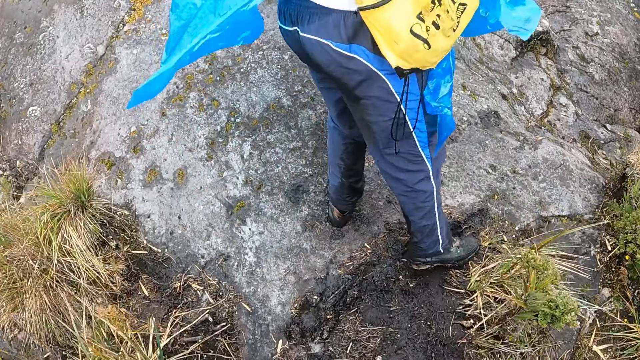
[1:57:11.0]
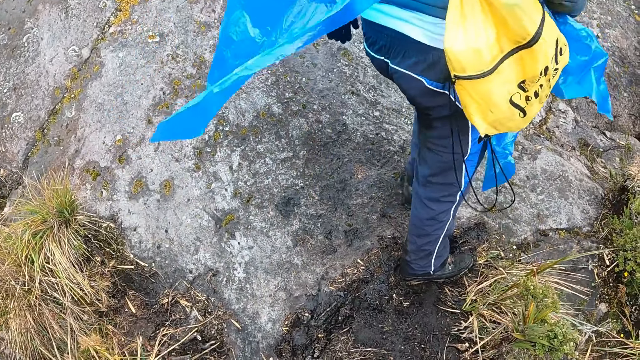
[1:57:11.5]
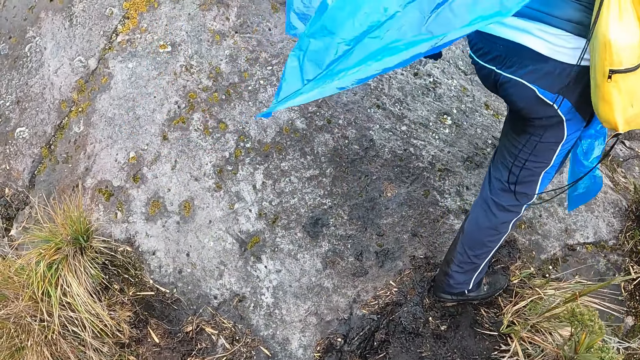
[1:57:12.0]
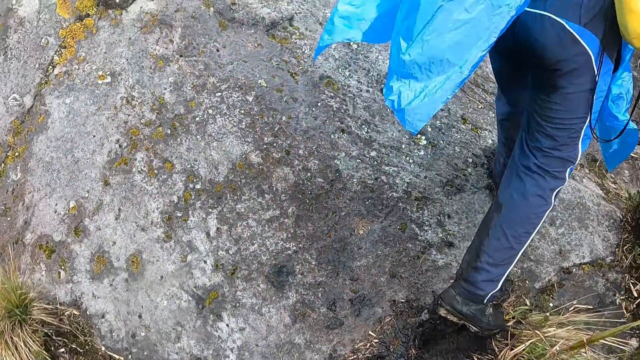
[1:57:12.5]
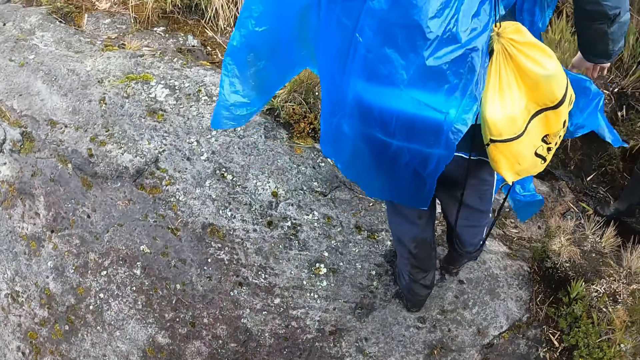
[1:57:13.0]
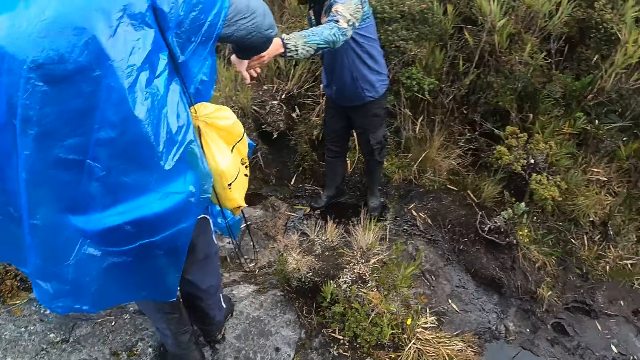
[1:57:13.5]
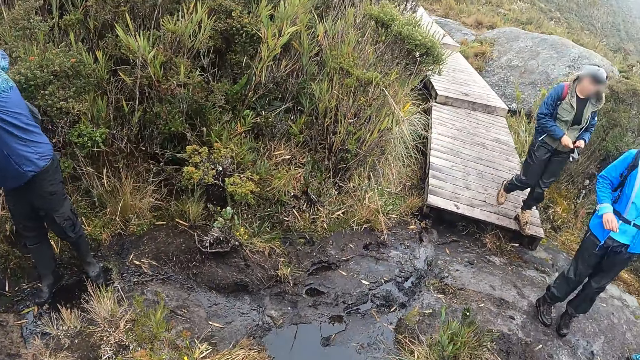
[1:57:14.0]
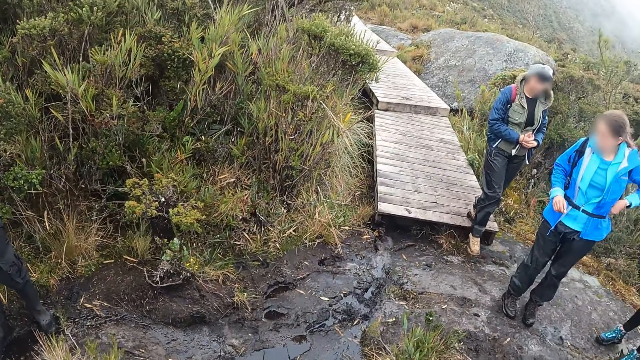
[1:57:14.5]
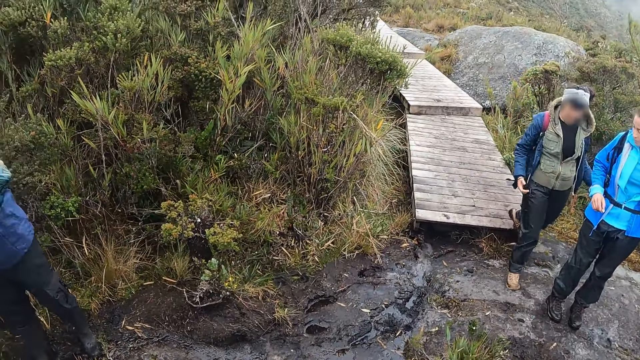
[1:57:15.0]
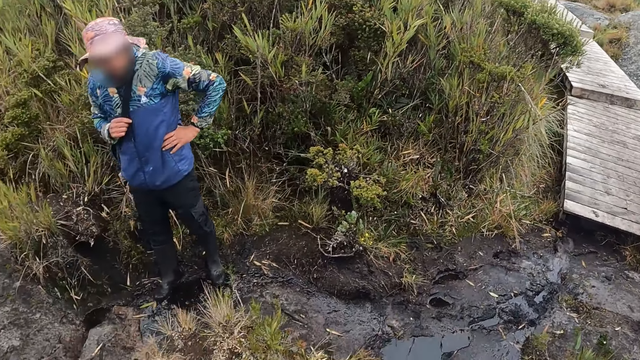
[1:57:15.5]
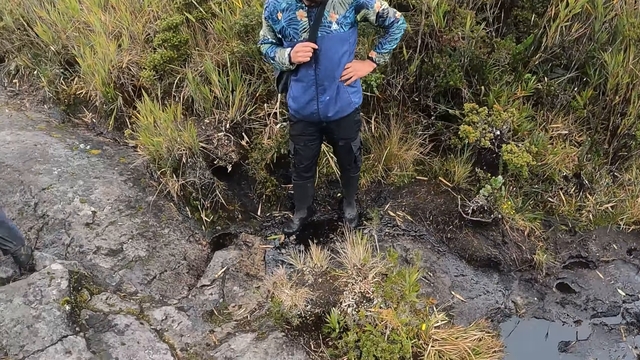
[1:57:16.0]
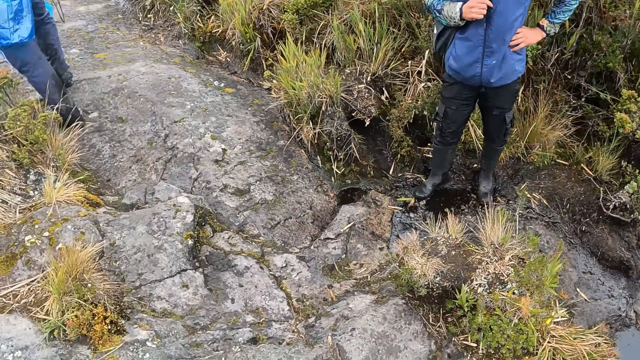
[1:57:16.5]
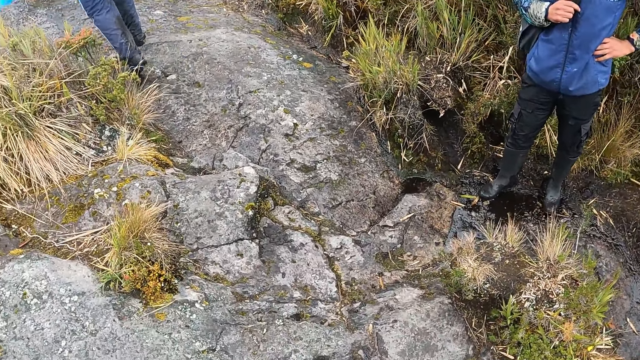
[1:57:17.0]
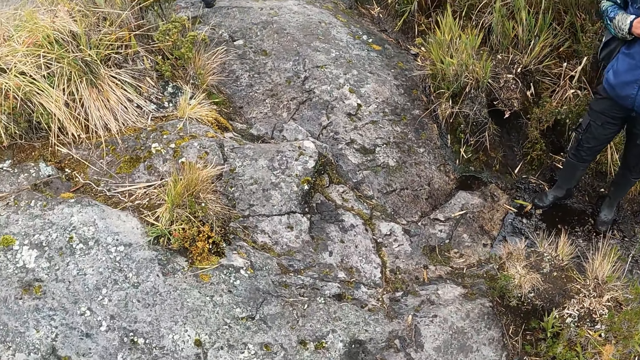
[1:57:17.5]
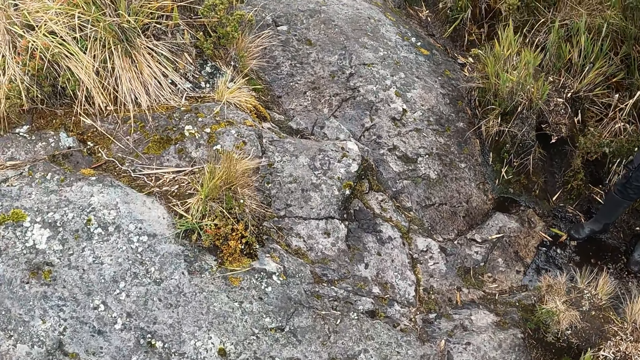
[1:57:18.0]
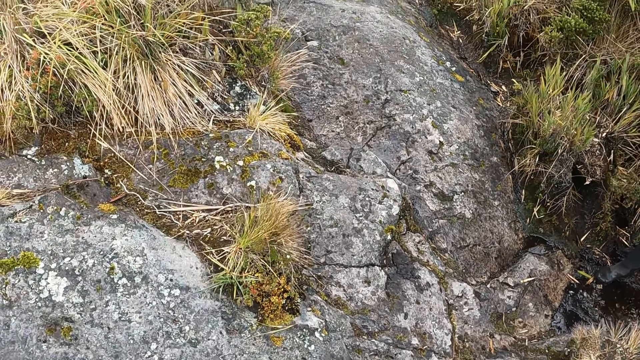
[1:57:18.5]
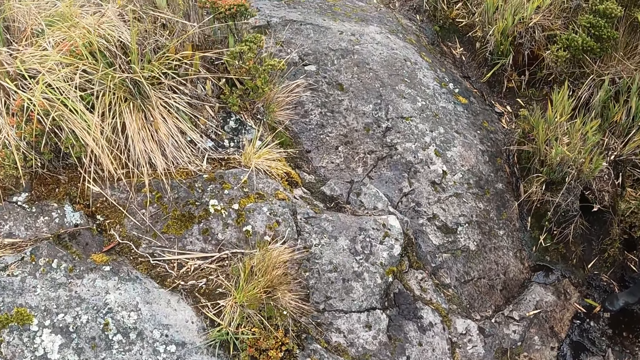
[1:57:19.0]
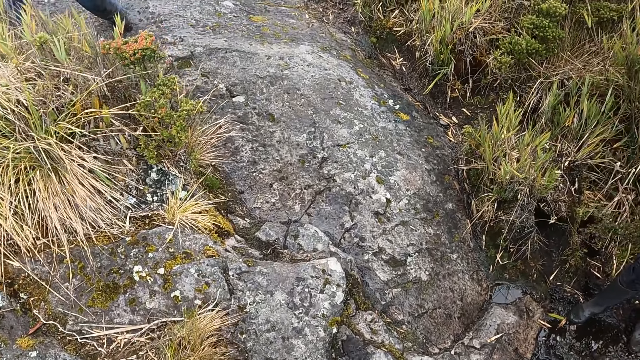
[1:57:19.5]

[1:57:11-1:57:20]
The camera wearer looks at the colleagues.

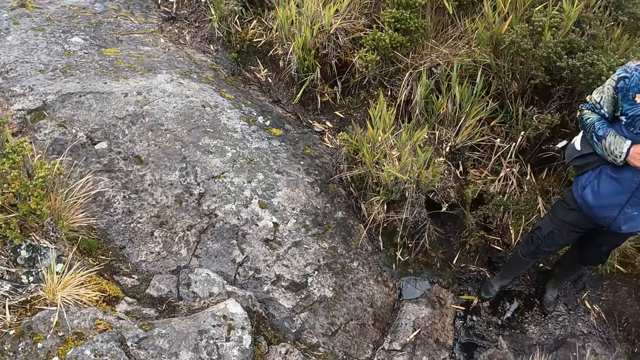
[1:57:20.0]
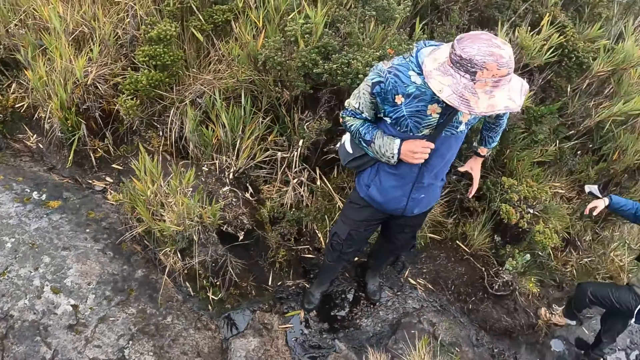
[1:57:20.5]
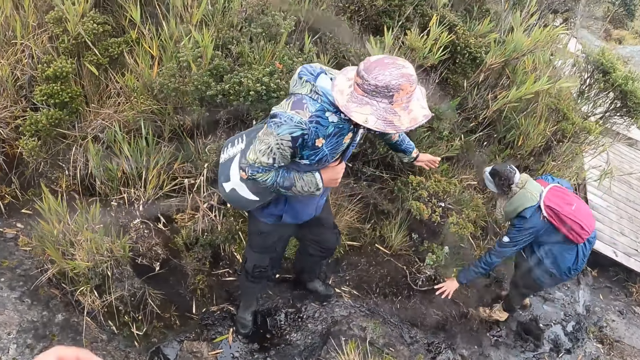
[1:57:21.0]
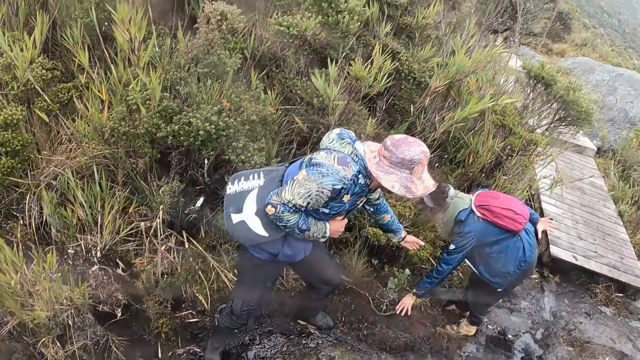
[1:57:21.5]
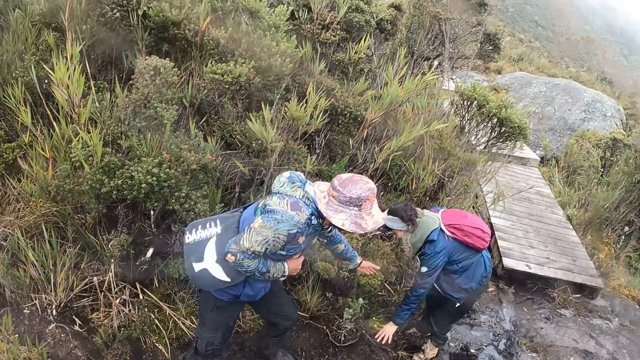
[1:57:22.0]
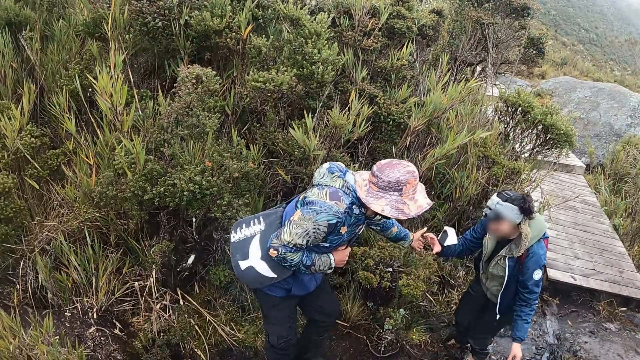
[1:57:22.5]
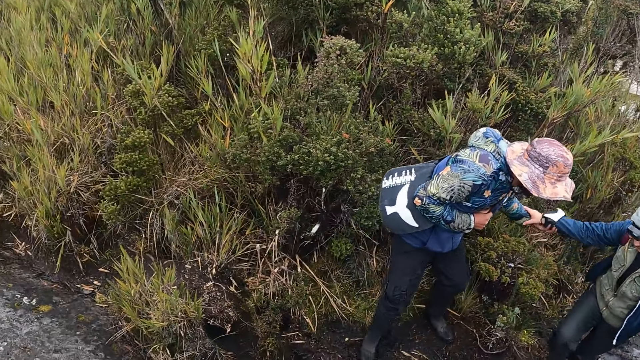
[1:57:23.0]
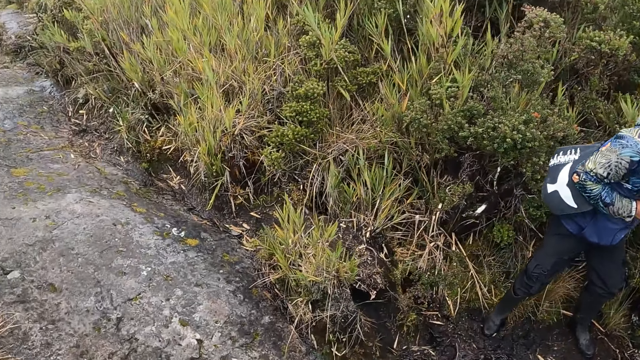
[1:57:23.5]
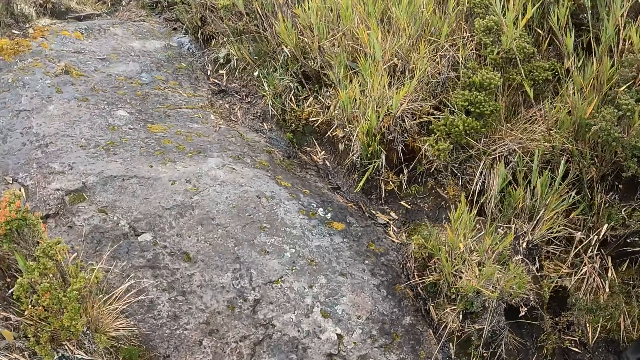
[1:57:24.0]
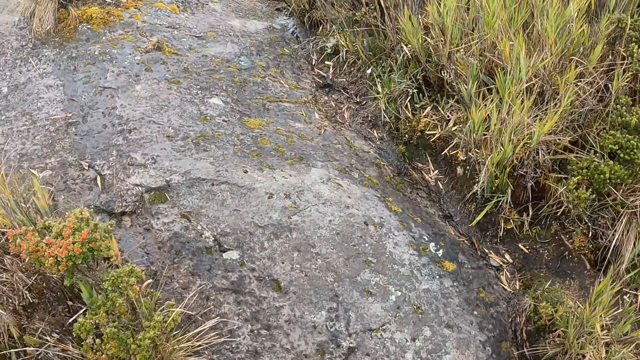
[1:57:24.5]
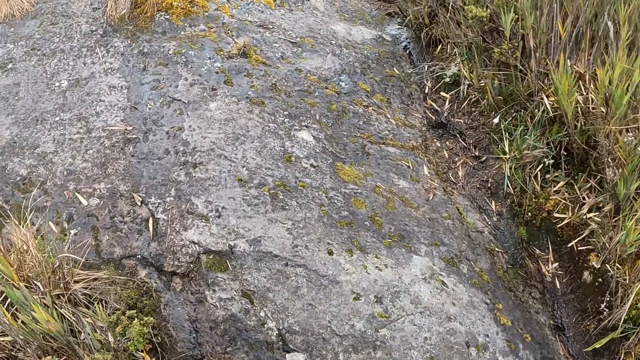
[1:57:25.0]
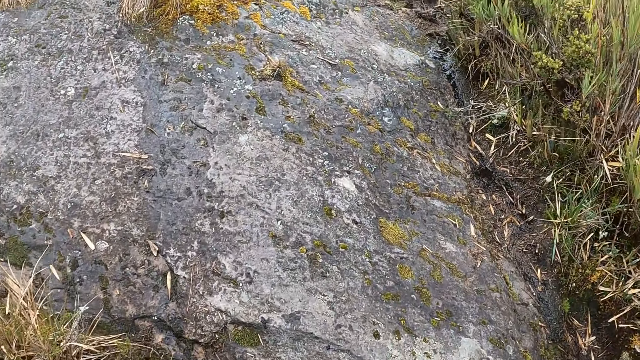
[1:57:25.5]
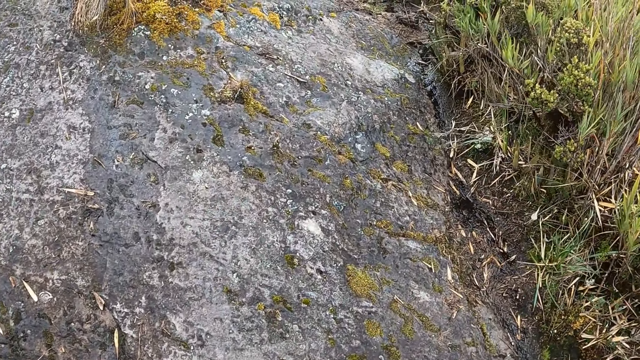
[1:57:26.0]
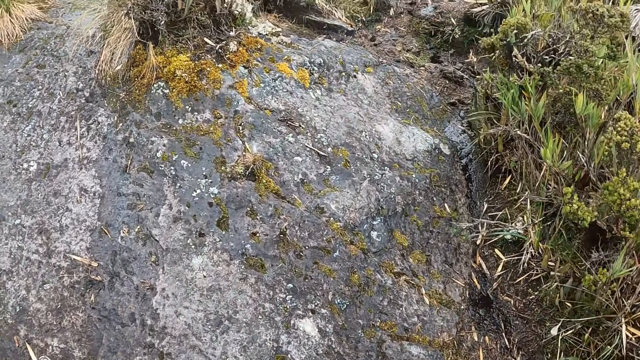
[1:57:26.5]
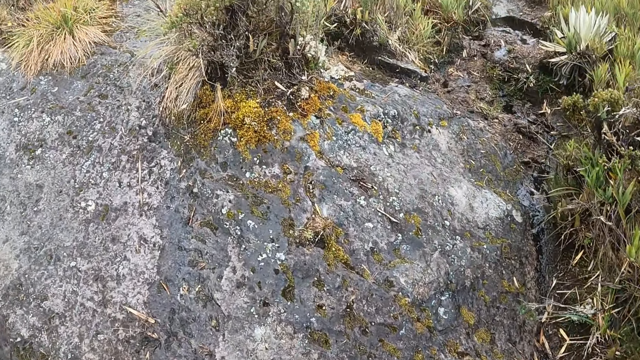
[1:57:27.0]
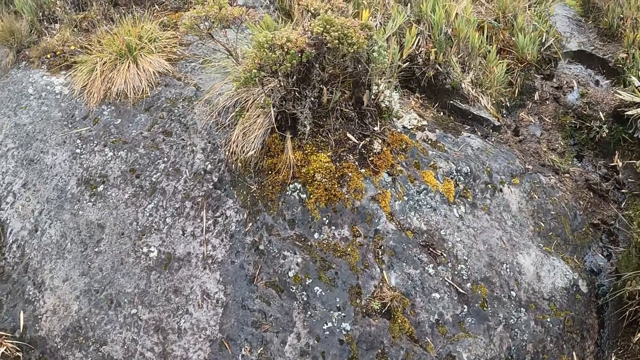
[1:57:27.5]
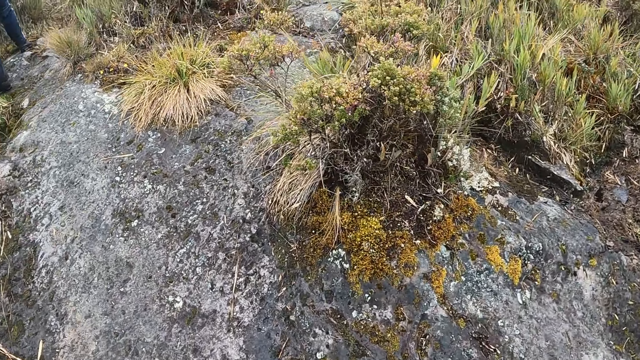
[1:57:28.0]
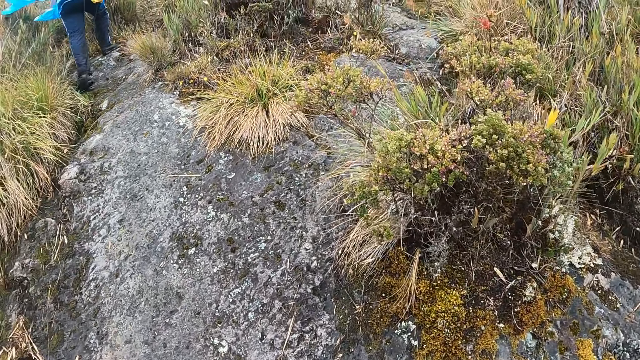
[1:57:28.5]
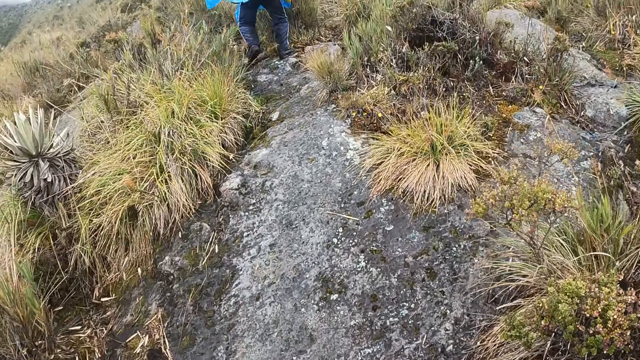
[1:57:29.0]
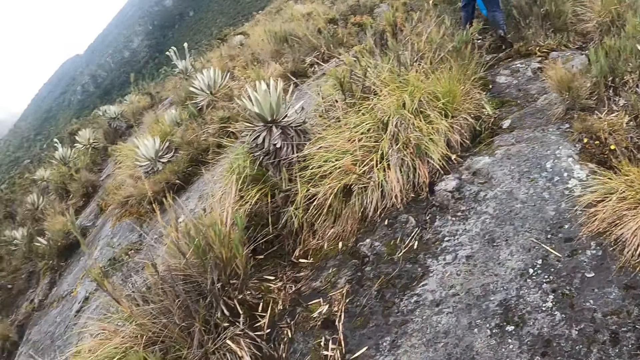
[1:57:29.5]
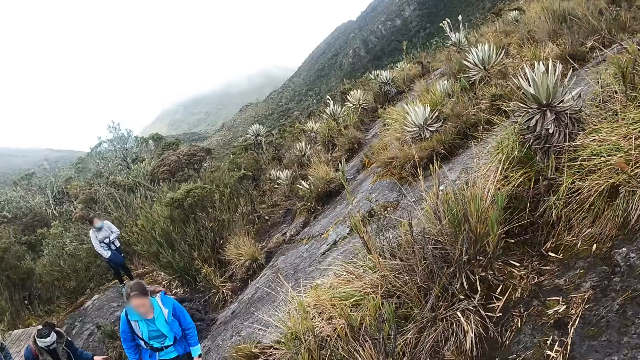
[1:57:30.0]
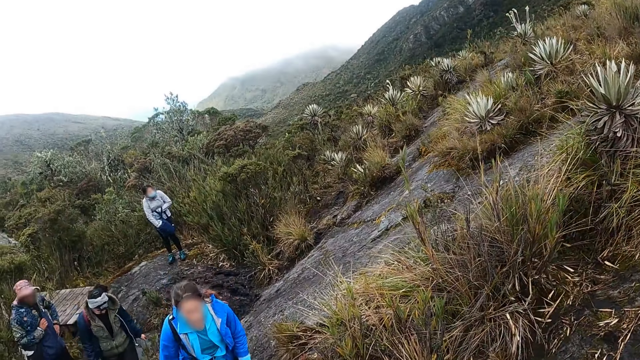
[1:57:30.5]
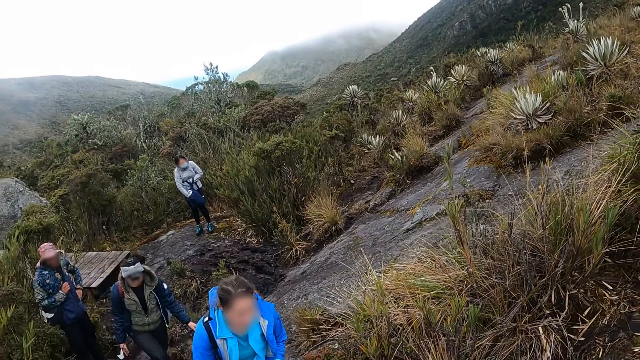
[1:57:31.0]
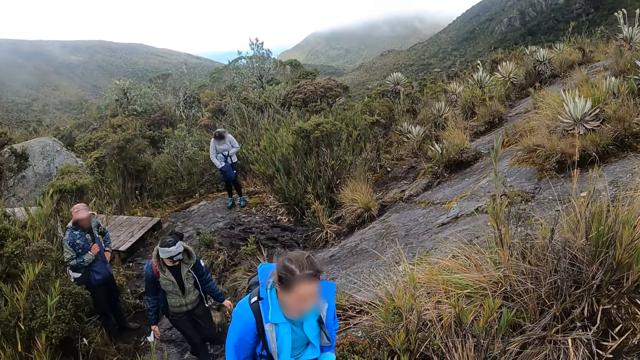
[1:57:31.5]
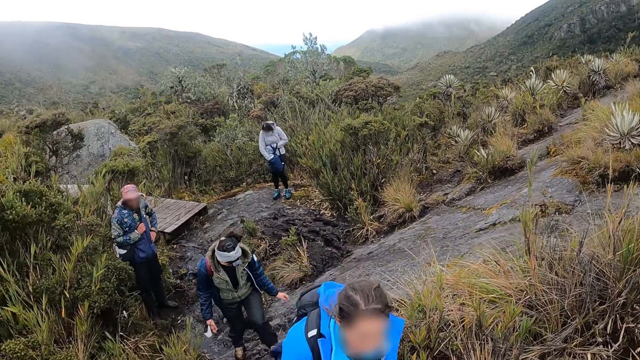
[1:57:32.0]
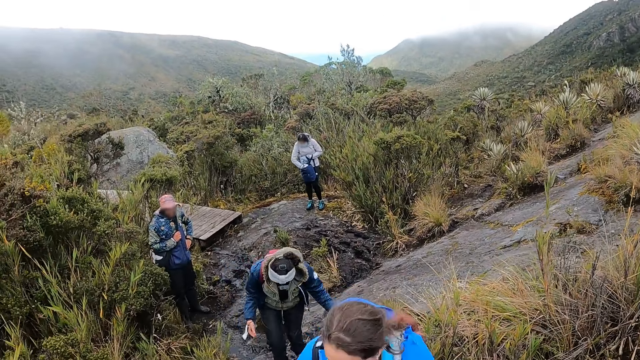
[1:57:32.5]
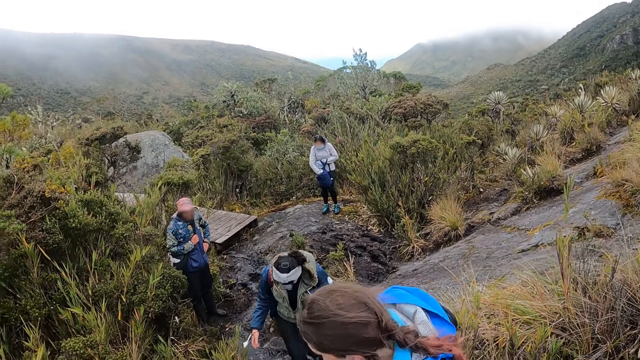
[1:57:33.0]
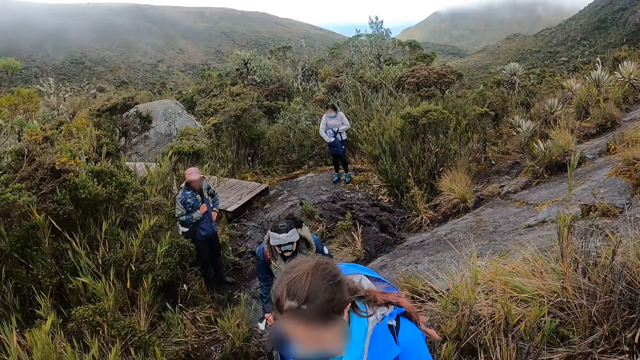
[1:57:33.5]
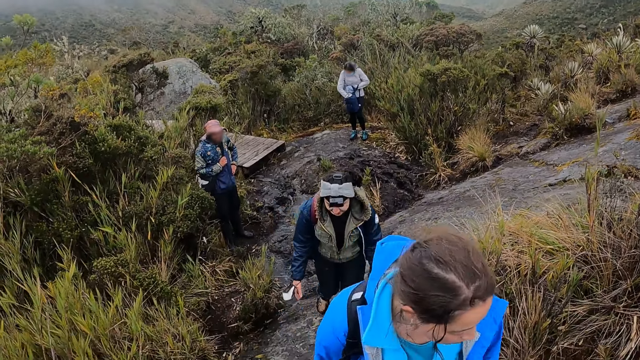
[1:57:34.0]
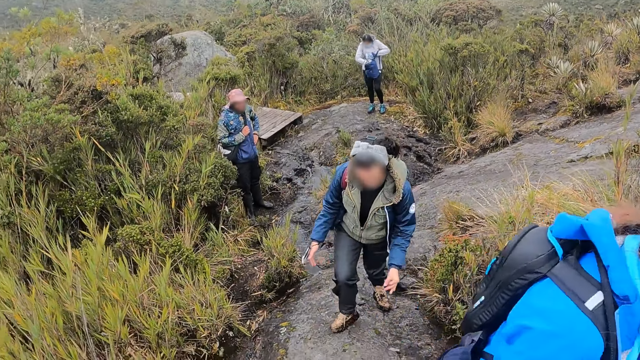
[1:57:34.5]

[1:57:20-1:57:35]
The camera wearer turns towards the man and the woman. The man stretches his left hand to the woman. The camera wearer raises her left hand. She stares at the man and the woman. The man pulls the woman. The man holds the woman by hand with his left hand. The camera wearer climbs the mountain. She turns towards the man, another woman, a third woman and the first woman. She stares at the women and the man. The second woman puts her right hand inside a backpack in her left hand.
